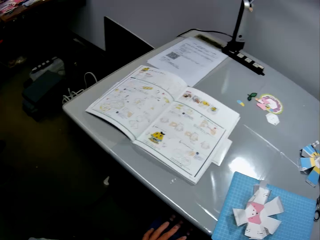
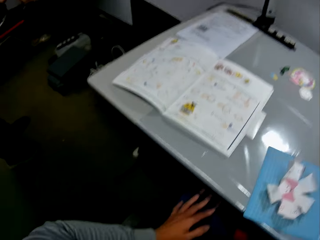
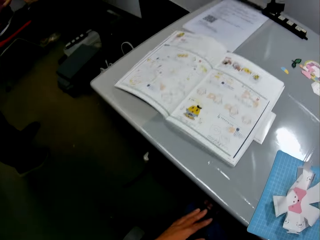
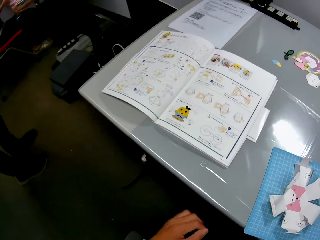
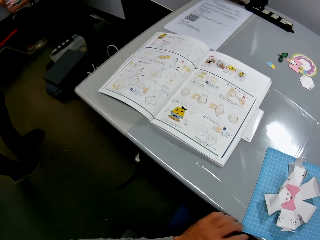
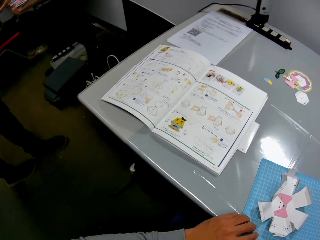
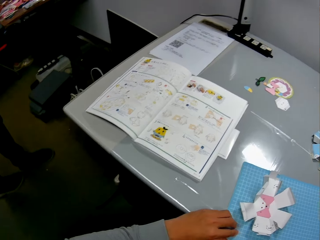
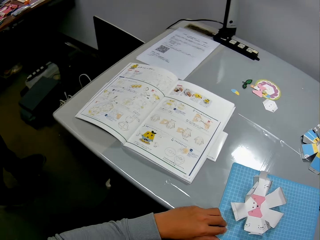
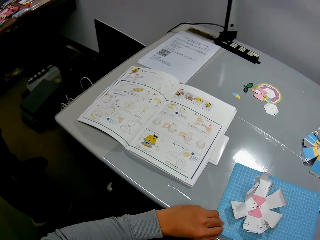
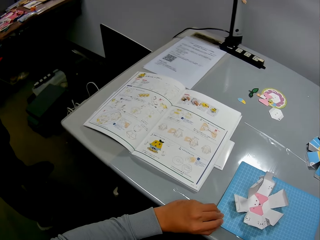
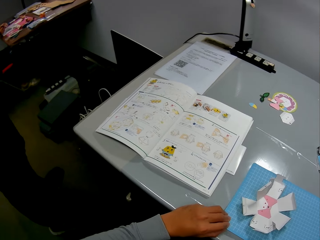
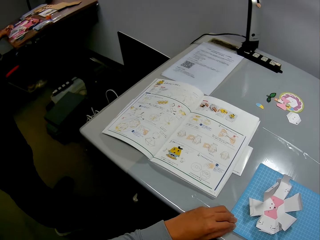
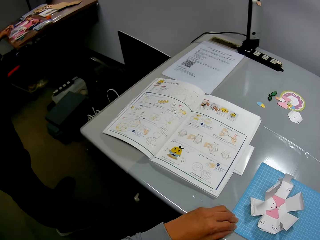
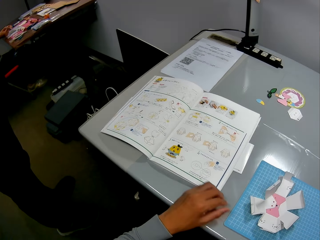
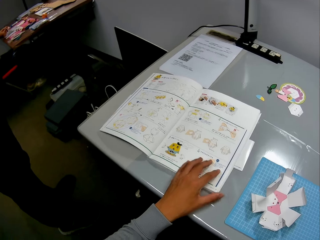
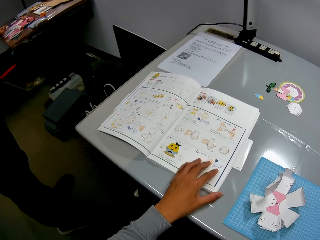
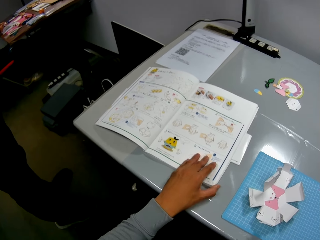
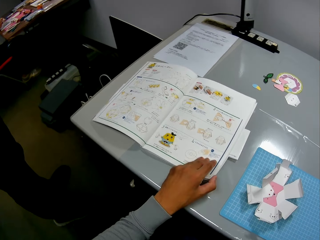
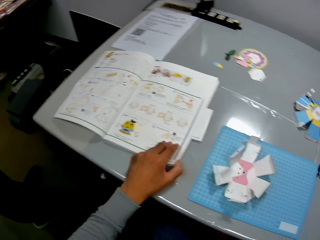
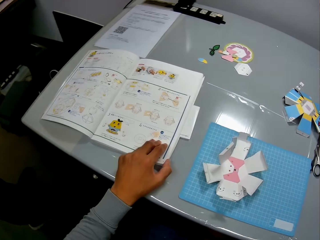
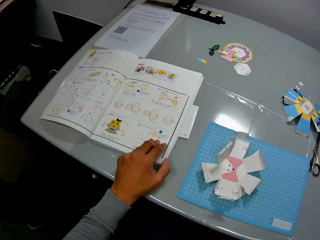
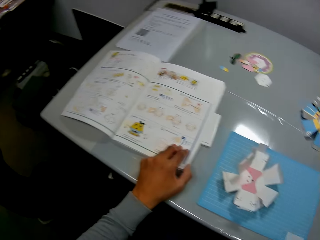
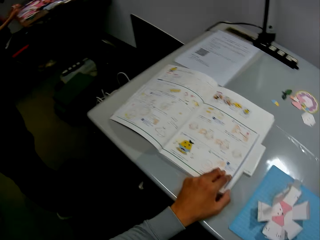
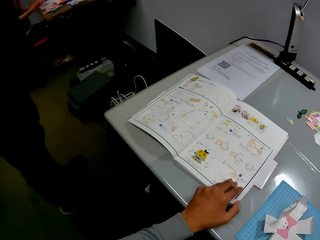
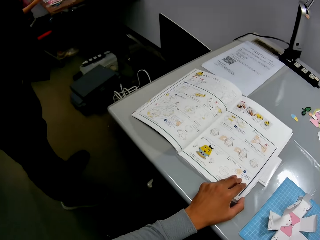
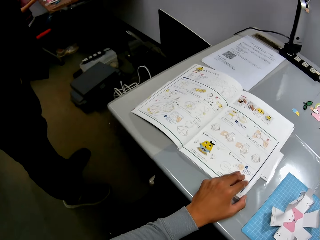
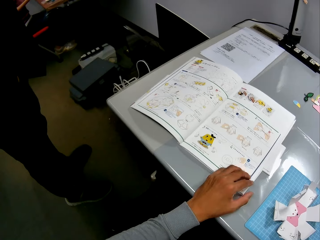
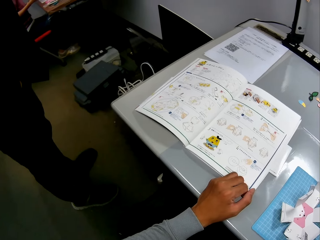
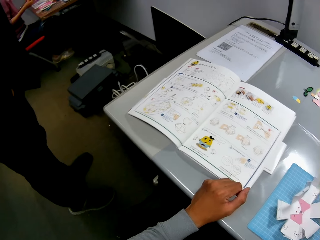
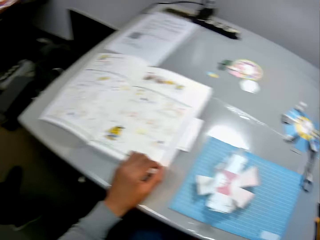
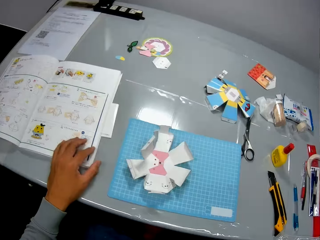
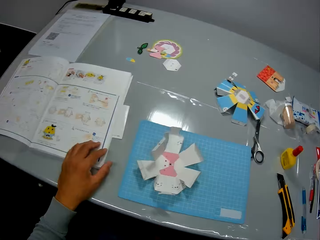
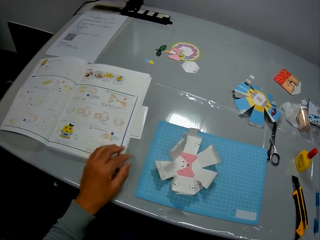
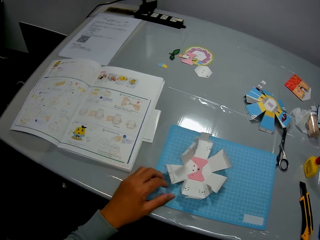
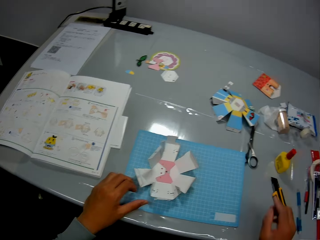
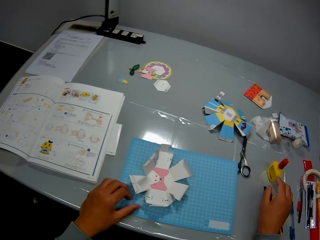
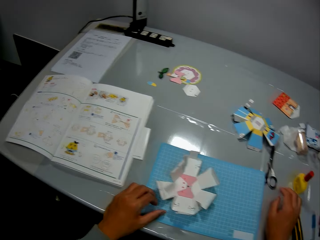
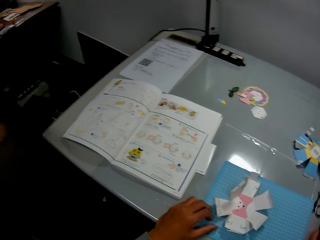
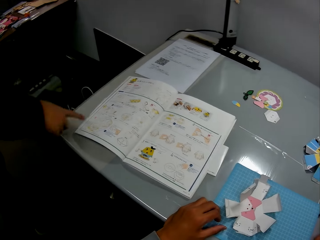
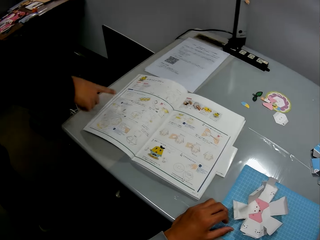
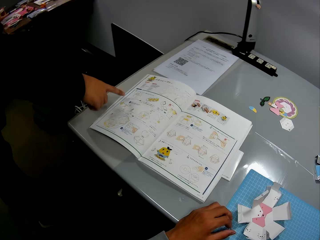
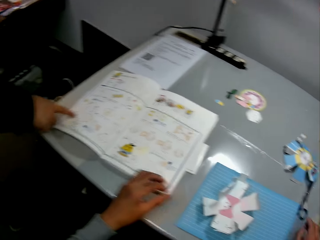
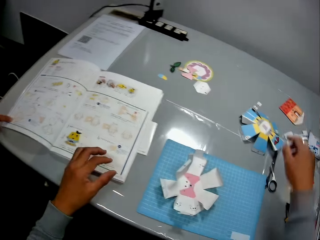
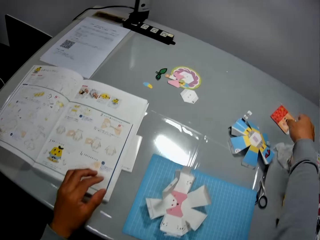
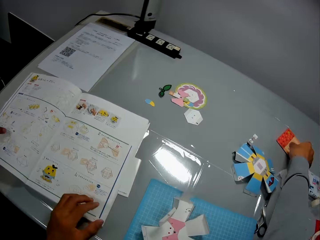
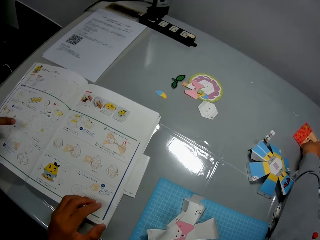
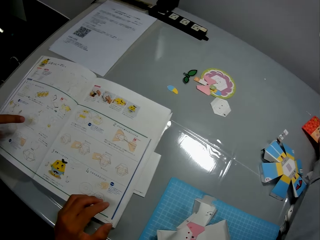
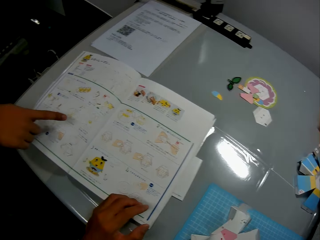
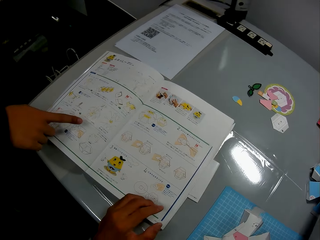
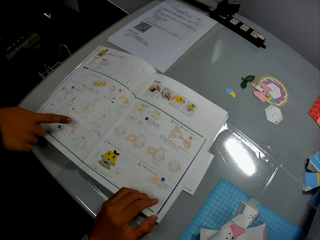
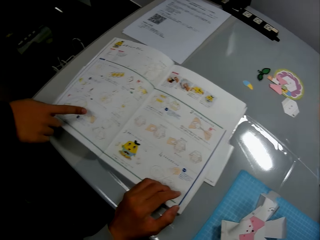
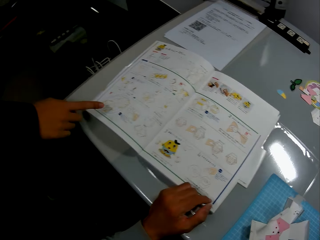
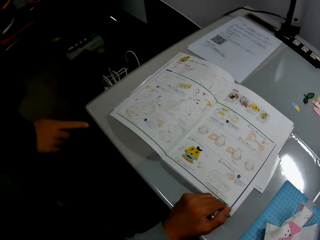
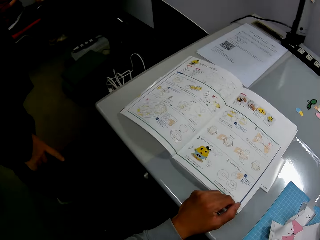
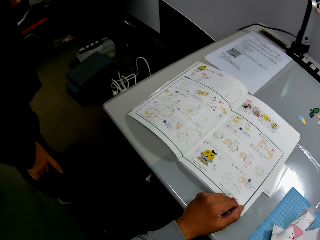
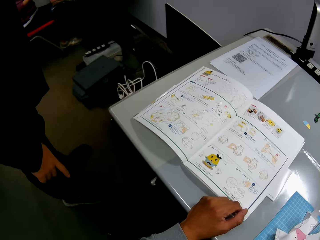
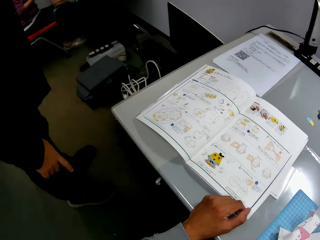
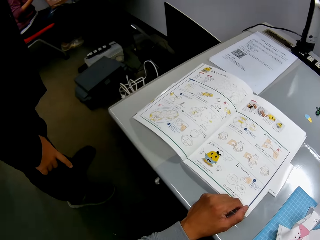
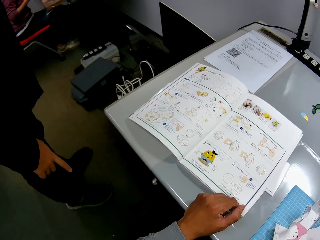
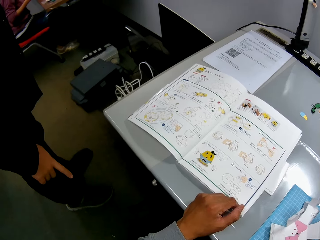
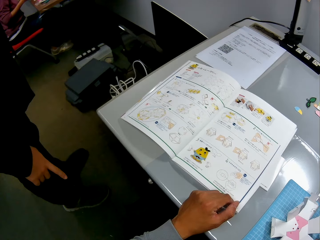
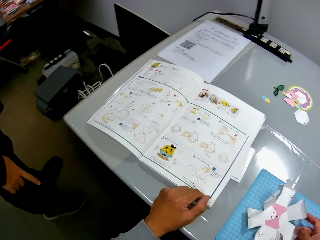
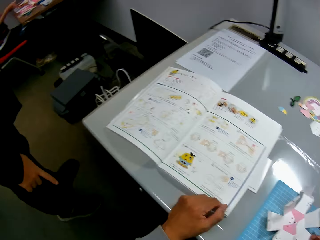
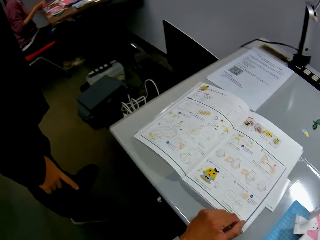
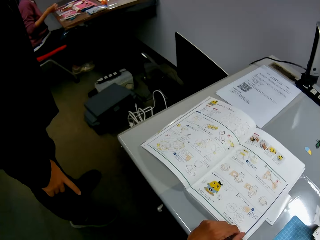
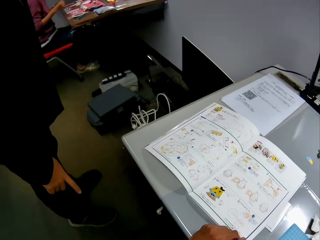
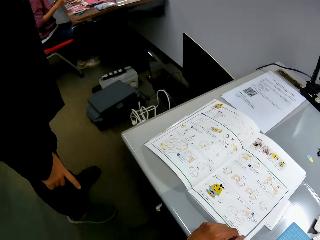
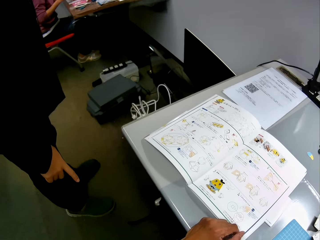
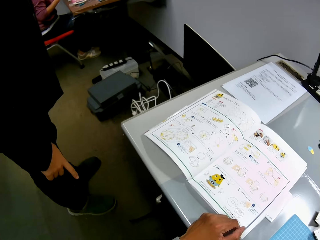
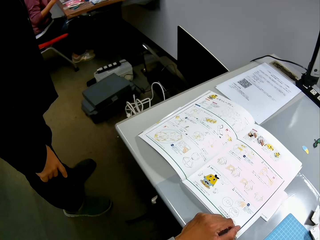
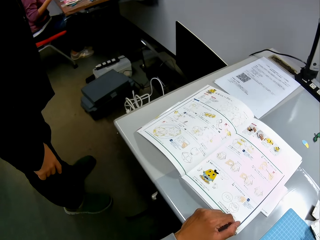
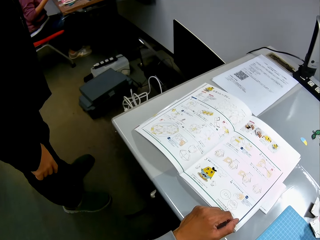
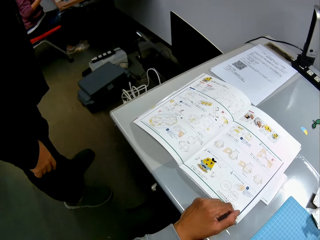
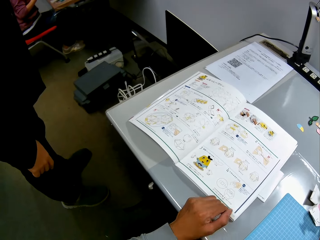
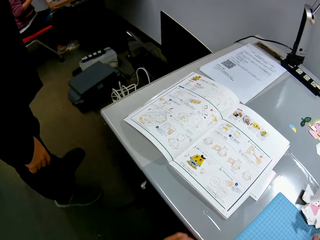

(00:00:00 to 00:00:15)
A person walks towards the camera wearer. The camera wearer adjusts a blue sheet of paper or cutting mat on the table. The person stands beside the camera wearer. The camera wearer touches a crafting manual booklet or instruction manual. They touch the cutting mat. The person points to the crafting manual booklet on the table. The person reads the instruction manual. The camera wearer picks up something. They move a craft paper piece on the table. They read the instruction manual. They point on the floor. They adjust a paper craft on the table.

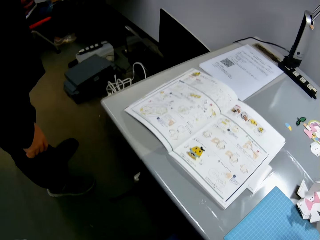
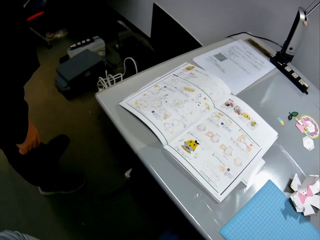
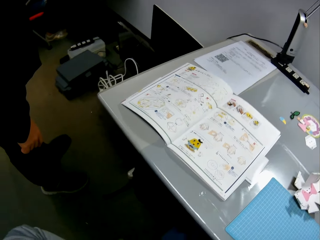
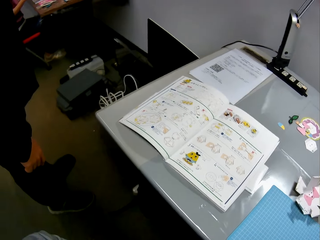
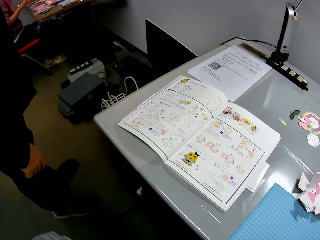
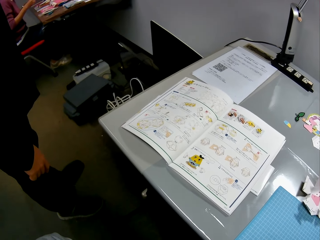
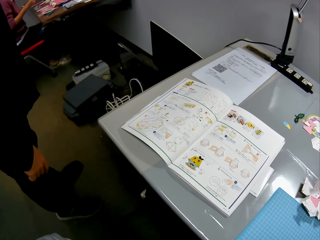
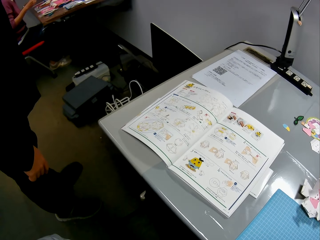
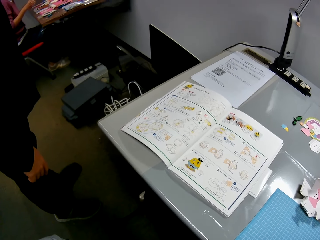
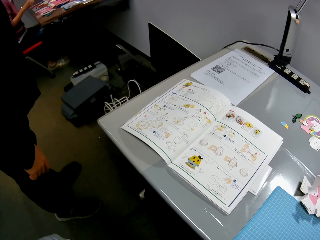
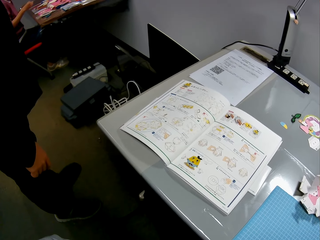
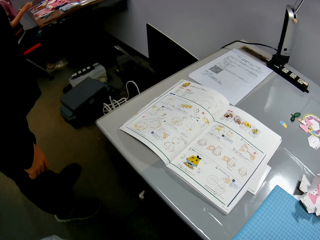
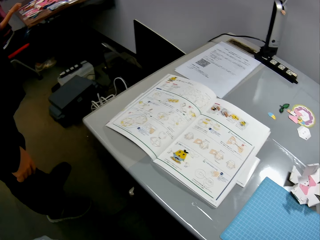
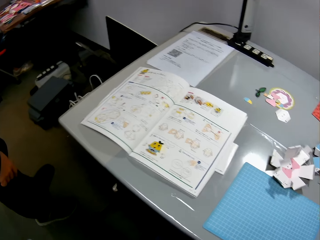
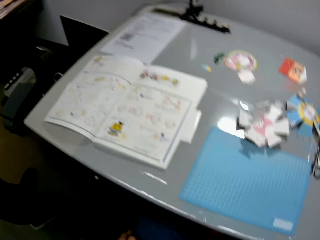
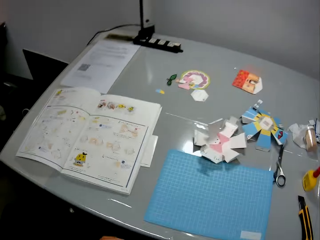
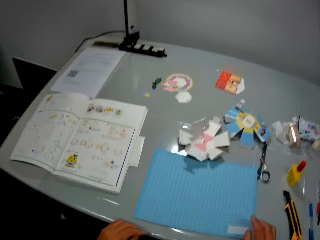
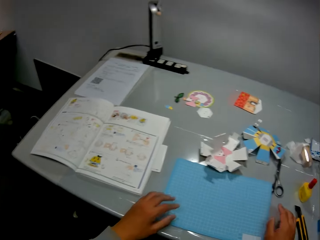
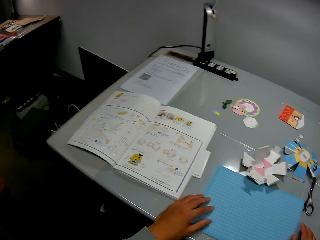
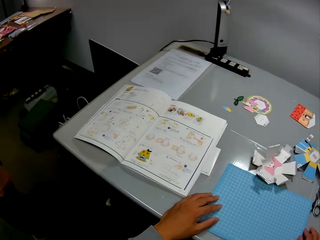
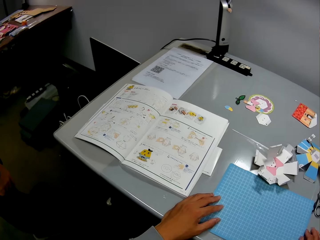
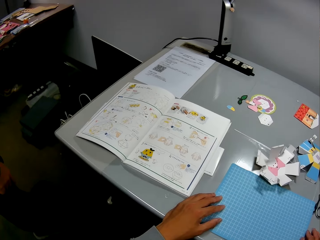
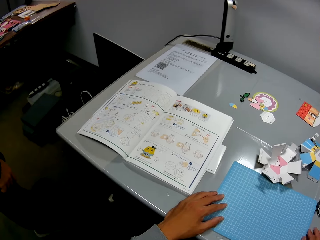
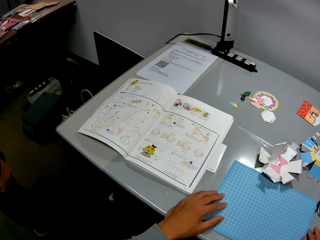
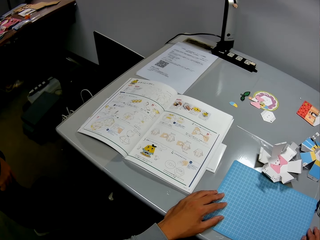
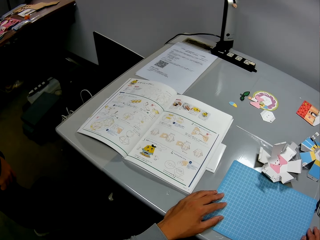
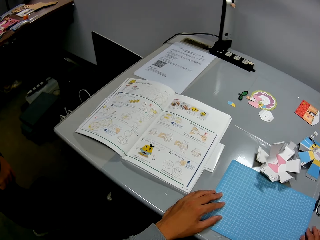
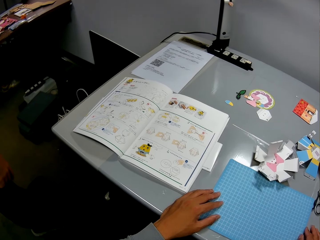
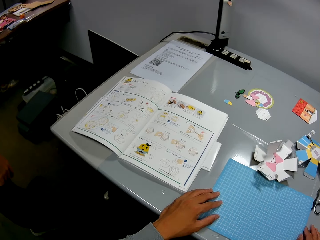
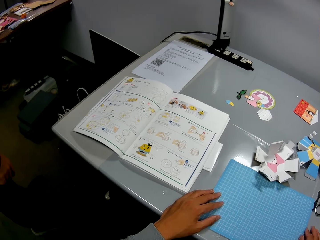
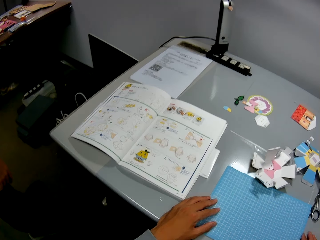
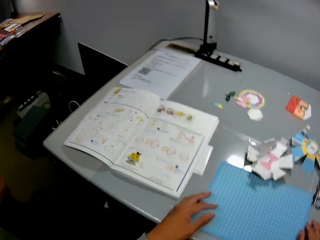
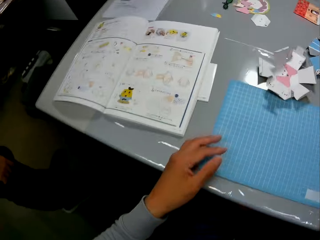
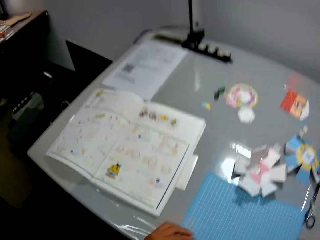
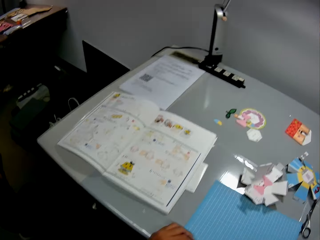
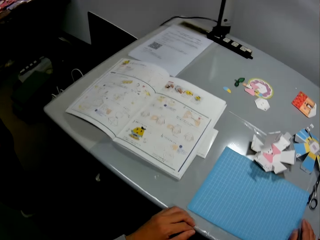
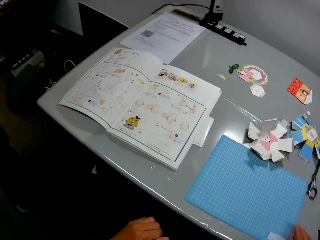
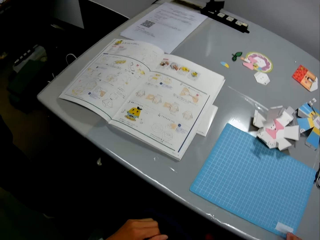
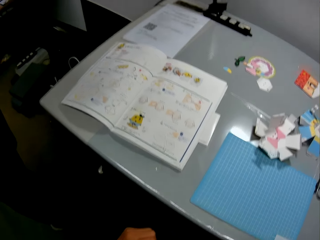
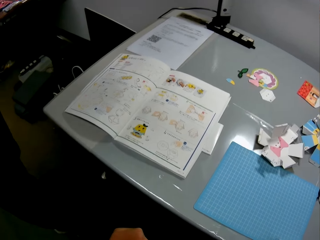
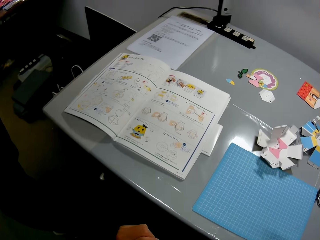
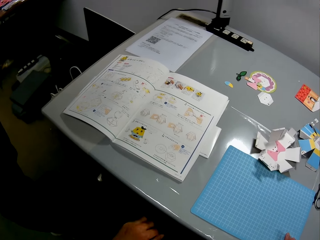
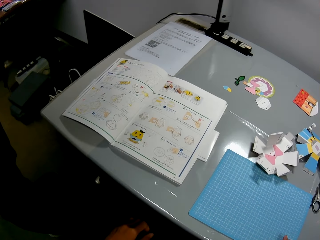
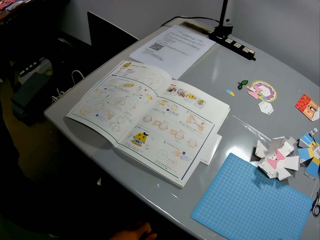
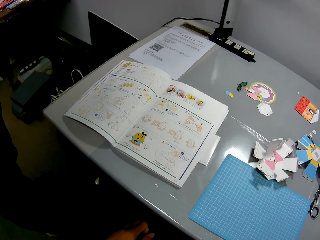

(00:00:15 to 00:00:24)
The camera wearer puts hands on the table. They touch the blue sheet of paper on the table. They adjust the camera.
